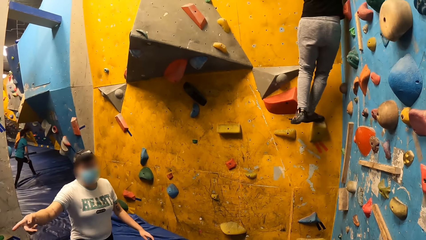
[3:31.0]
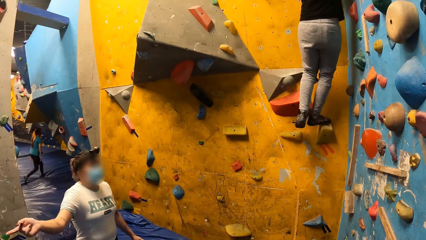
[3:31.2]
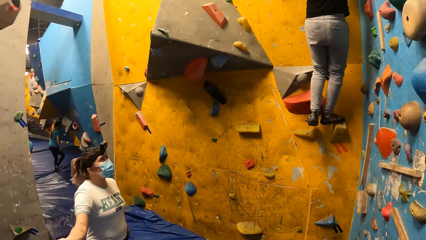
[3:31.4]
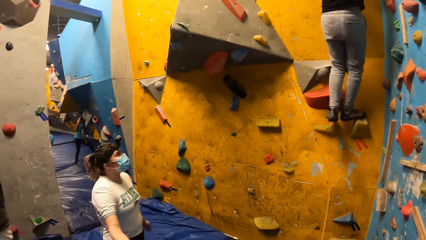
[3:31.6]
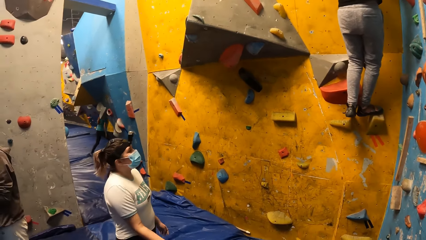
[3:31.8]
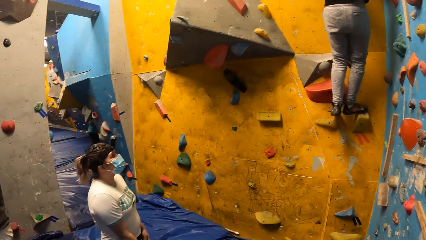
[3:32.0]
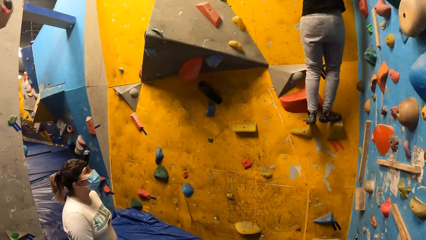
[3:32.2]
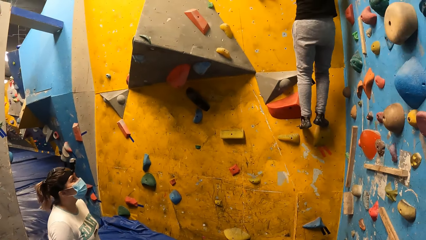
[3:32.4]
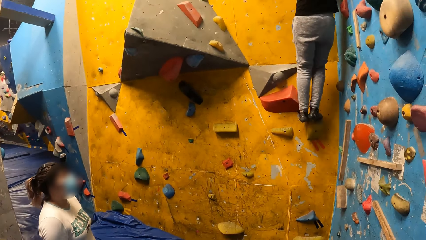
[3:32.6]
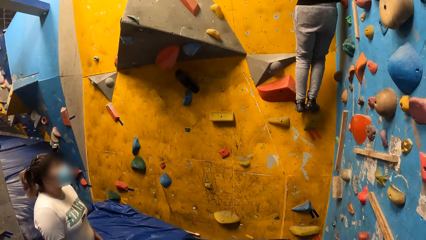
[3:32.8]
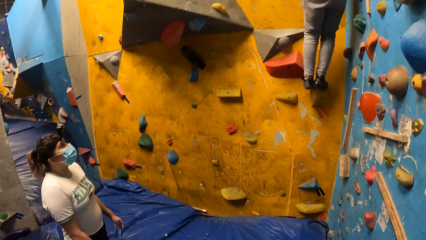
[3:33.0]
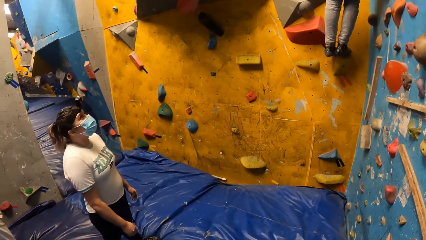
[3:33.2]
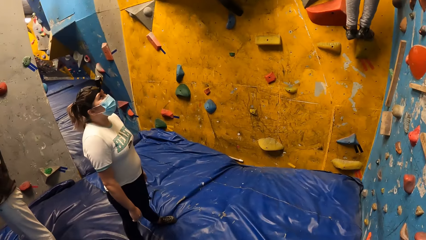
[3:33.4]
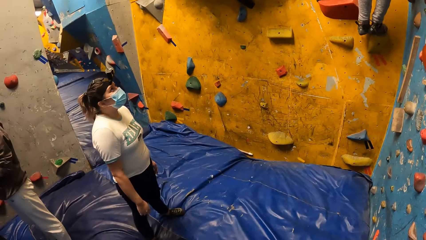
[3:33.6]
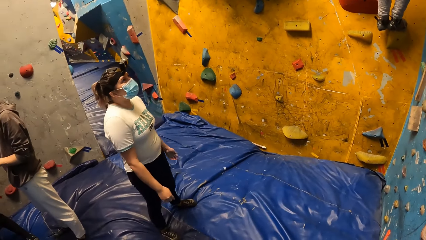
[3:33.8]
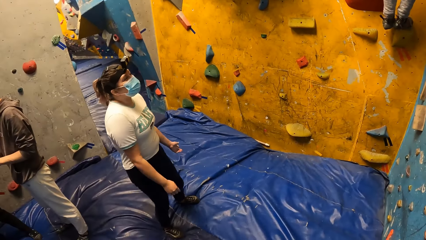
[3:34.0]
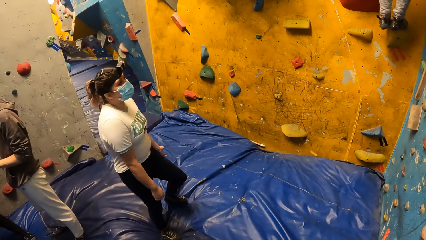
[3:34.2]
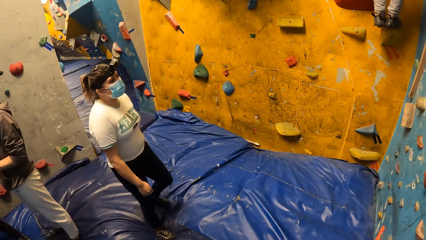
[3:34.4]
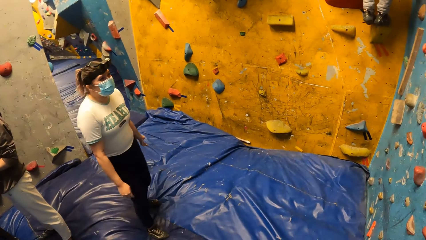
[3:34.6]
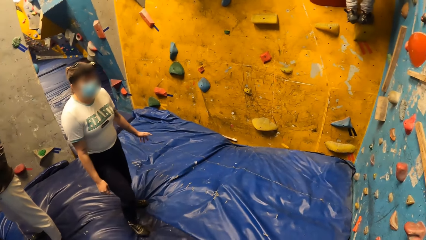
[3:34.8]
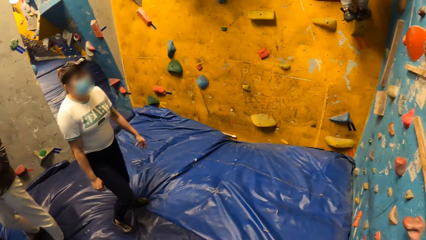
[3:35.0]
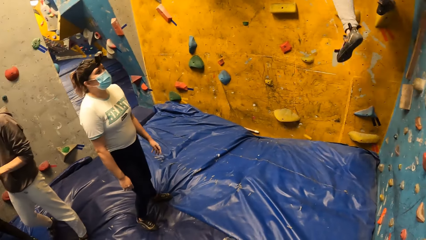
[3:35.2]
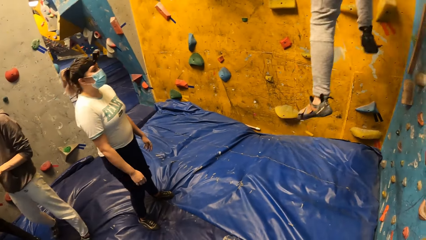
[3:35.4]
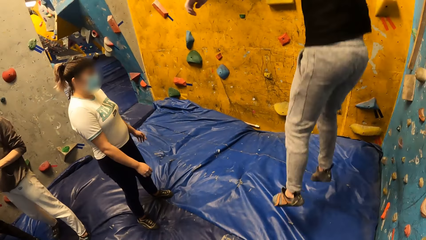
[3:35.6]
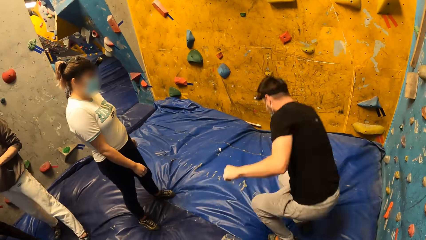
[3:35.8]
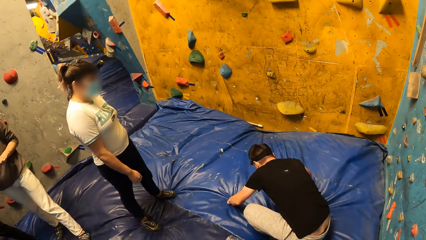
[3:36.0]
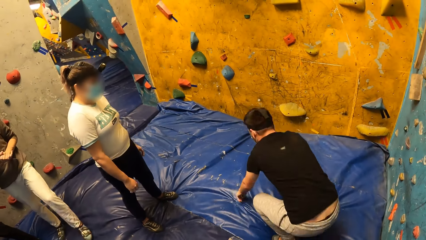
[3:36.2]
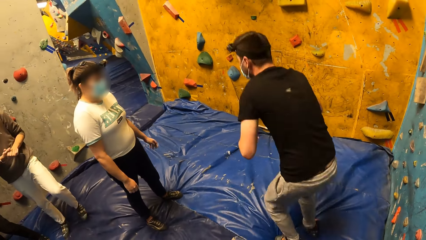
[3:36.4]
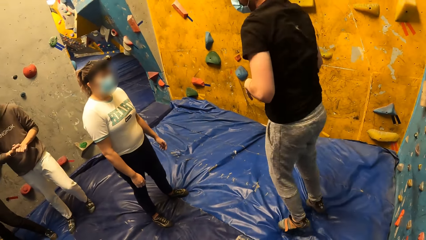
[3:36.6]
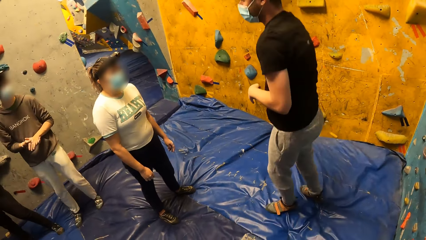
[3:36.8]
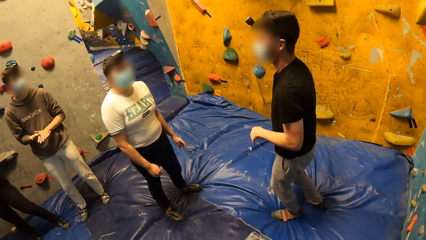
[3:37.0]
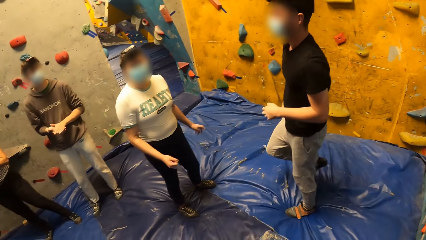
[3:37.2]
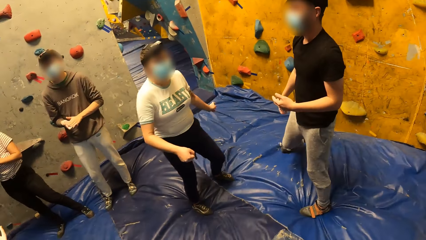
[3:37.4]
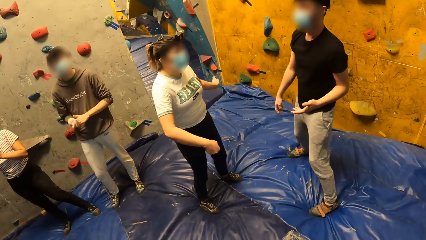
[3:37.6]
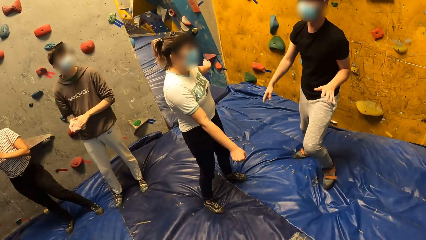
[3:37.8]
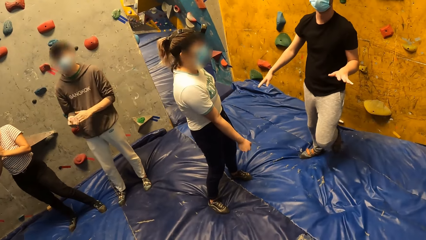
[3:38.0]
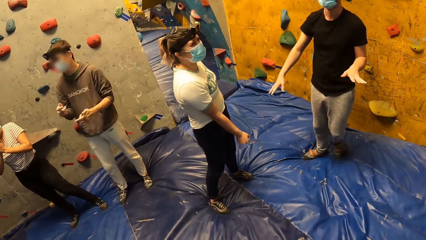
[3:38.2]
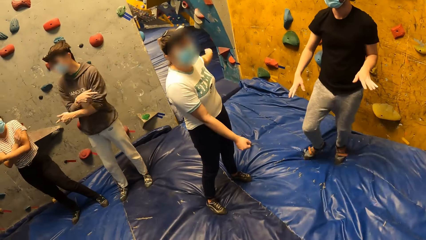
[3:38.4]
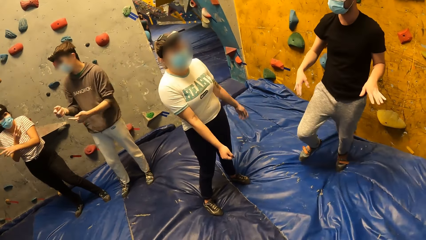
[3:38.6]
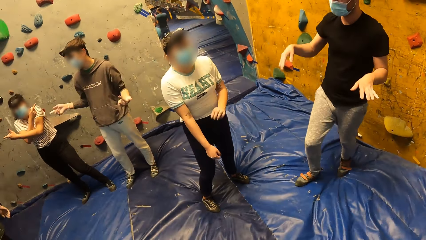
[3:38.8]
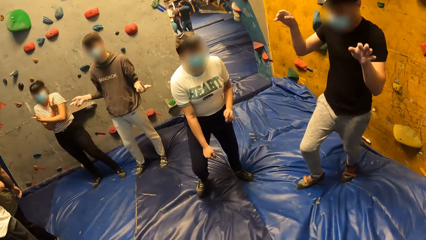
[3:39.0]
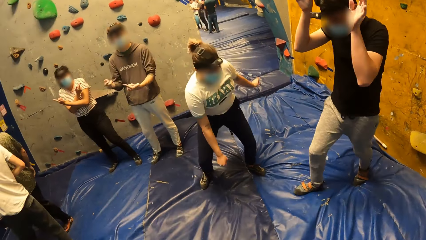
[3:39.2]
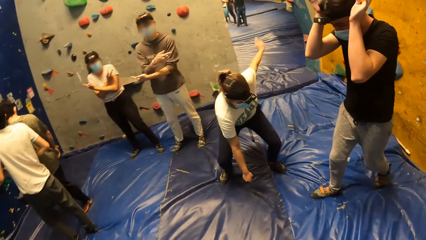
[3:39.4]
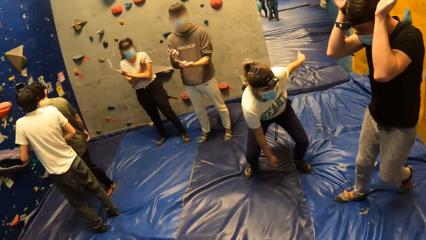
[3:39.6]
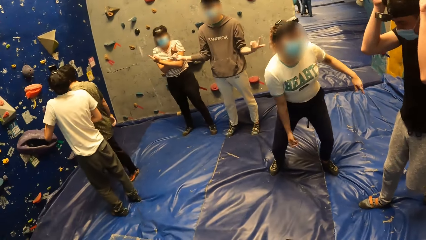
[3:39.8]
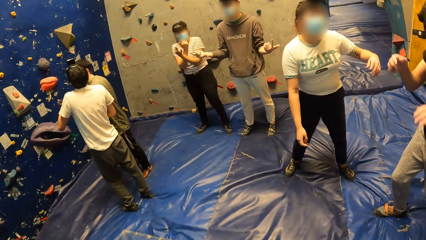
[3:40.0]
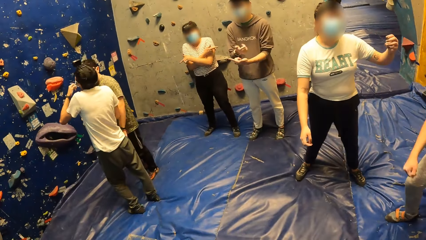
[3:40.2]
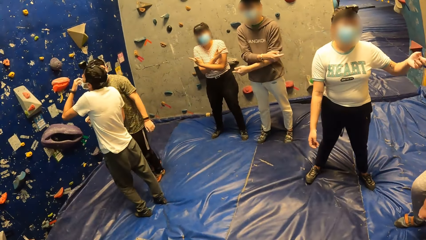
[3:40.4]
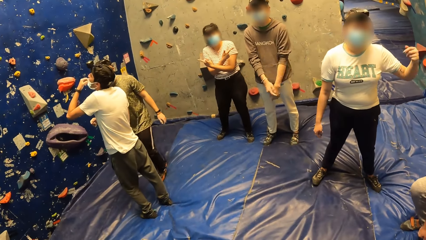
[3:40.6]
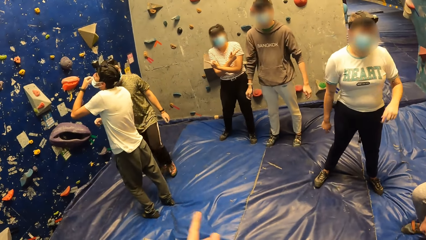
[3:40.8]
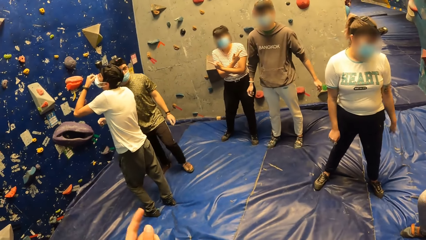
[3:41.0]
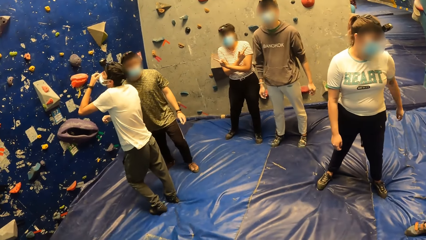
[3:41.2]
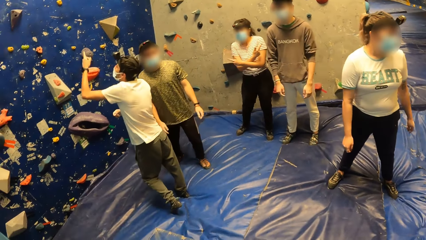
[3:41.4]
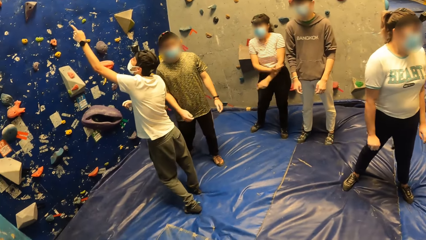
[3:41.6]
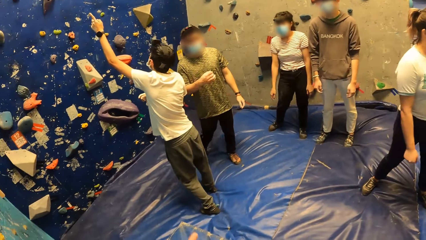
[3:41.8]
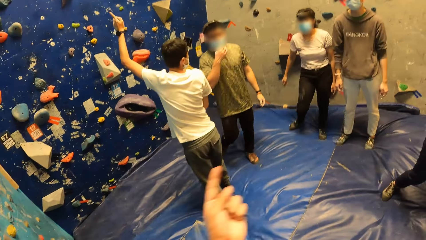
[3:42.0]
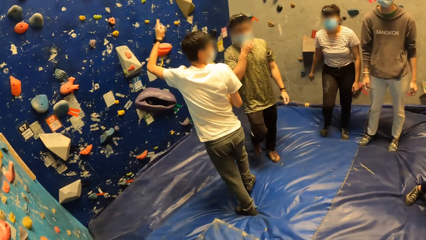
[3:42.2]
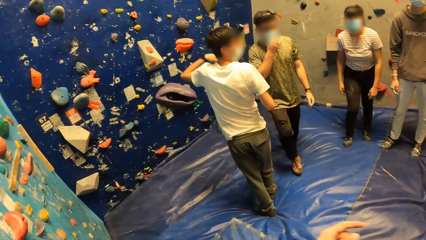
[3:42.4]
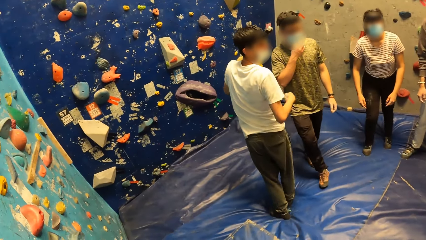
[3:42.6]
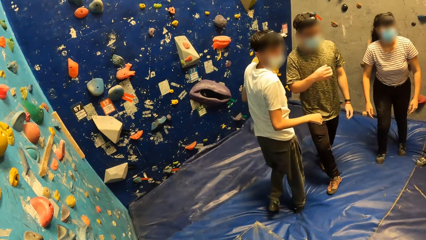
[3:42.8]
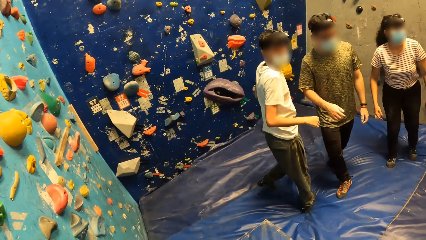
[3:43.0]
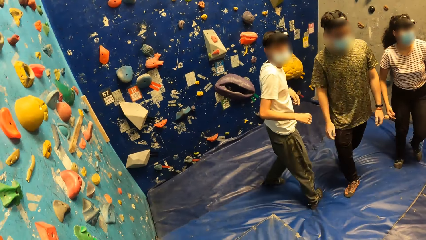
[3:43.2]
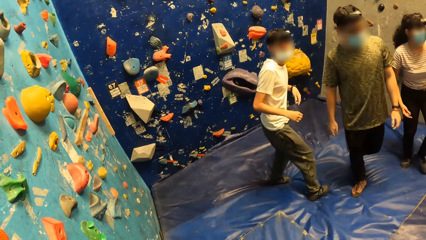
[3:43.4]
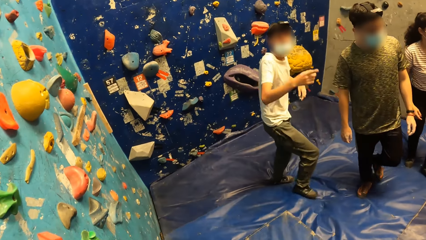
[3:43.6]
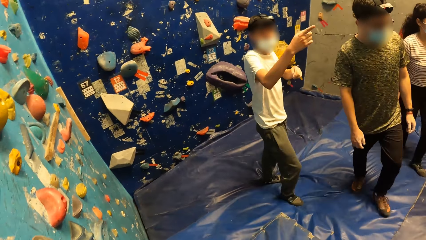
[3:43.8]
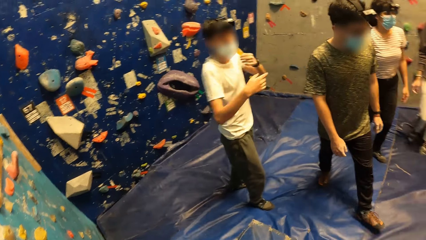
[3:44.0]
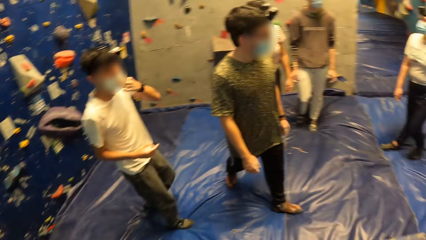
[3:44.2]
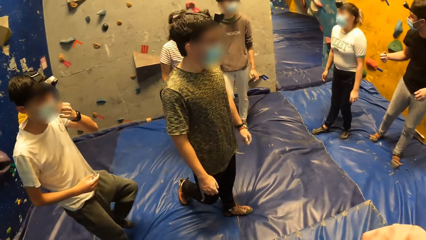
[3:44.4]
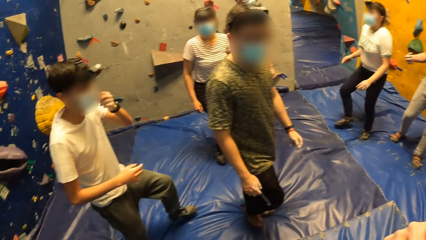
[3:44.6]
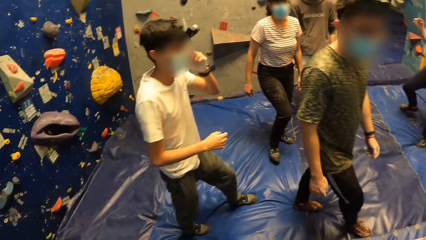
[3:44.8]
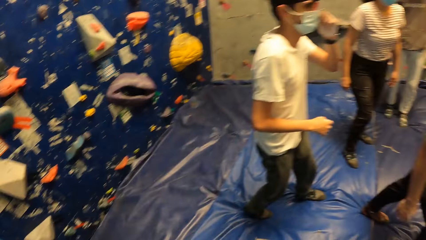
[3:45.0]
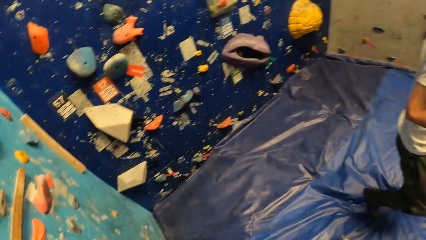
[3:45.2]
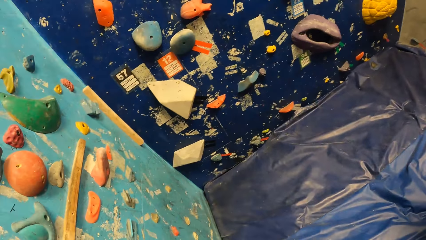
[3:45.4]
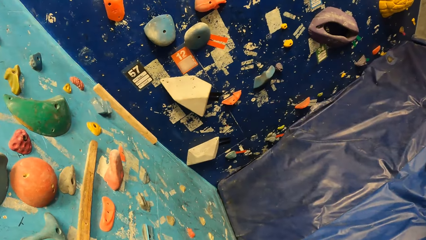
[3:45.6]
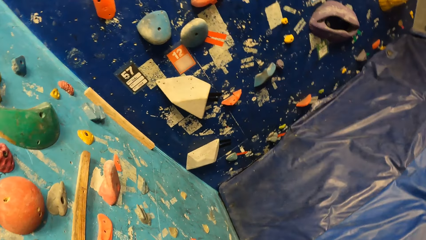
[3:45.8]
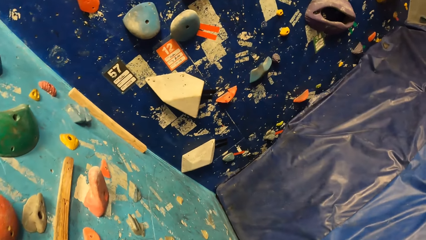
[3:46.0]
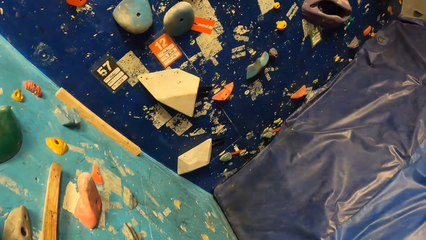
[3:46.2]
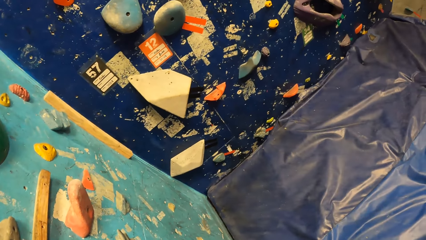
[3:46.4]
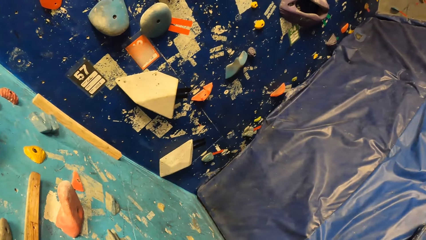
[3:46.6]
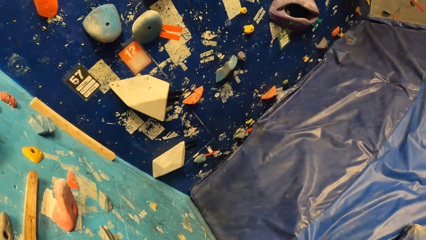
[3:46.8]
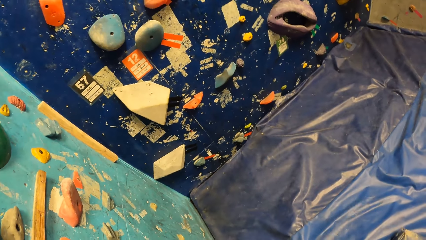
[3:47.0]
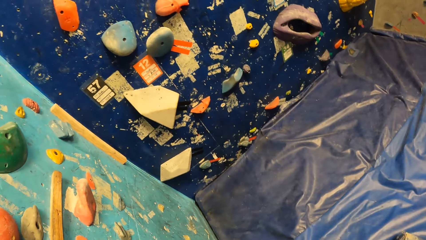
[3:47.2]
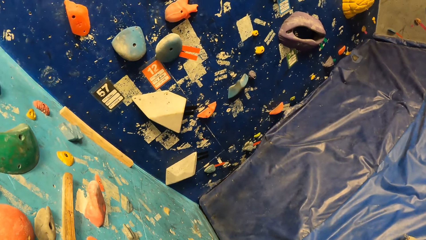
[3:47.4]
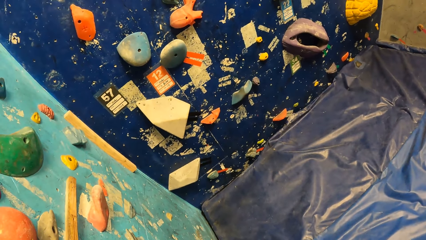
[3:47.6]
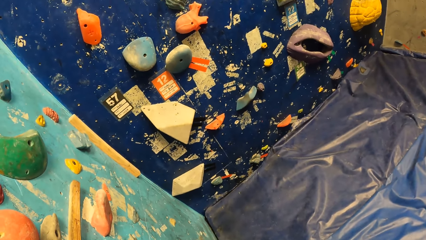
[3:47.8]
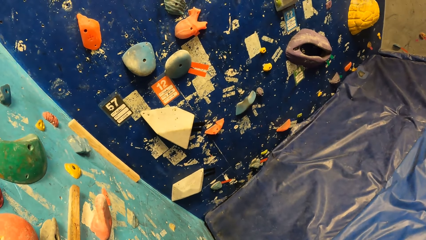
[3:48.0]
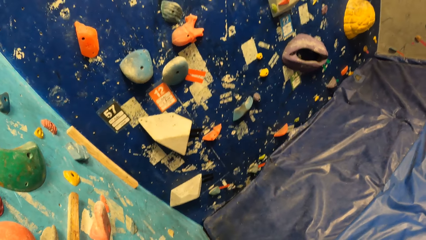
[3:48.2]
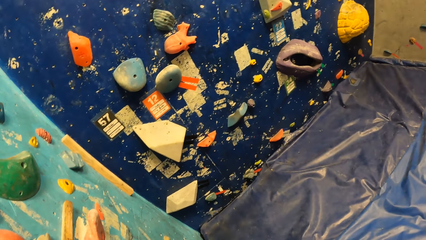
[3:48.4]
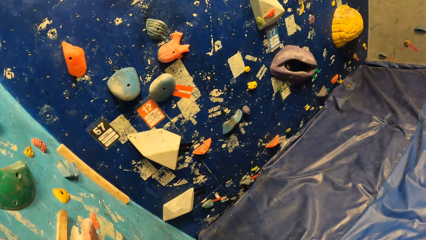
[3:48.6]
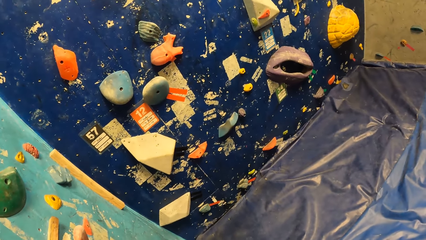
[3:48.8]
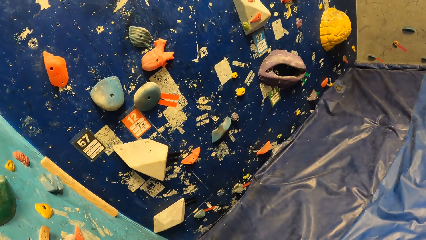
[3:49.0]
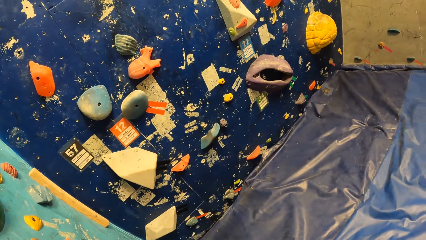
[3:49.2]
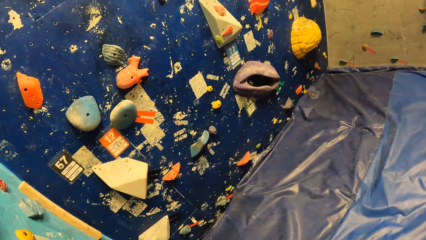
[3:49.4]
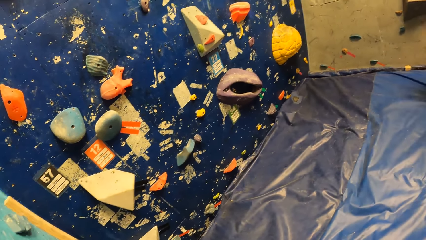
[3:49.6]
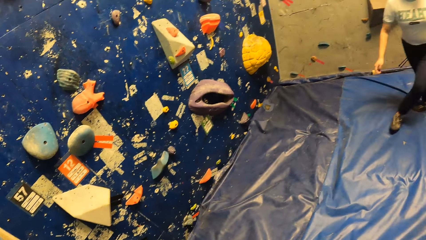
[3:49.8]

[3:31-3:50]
A woman looks up. The camera wearer looks around. The man jumps down from the bouldering wall to the crash pad. The man touches the crash pad with both hands. The man bounces on the crash pad. The woman exercises her body. Another man points around with both his hands. Another man looks up and walks around. Another man walks around. The camera wearer looks around.
